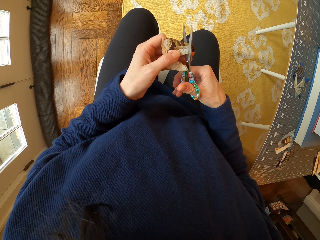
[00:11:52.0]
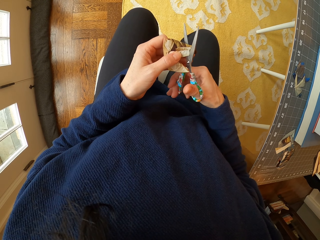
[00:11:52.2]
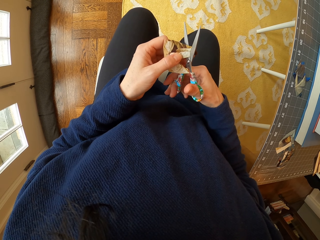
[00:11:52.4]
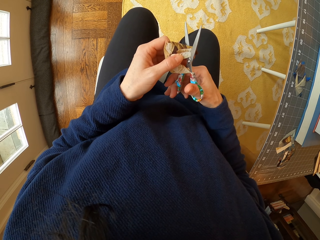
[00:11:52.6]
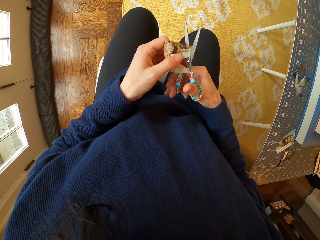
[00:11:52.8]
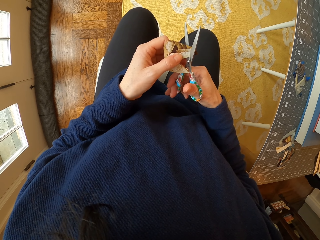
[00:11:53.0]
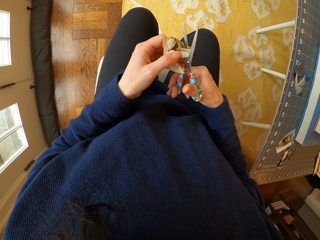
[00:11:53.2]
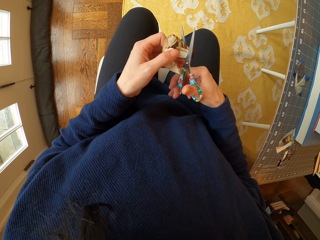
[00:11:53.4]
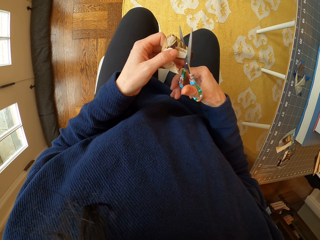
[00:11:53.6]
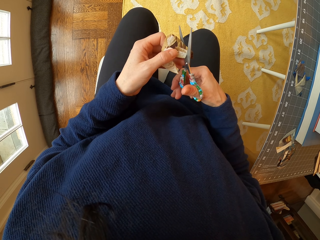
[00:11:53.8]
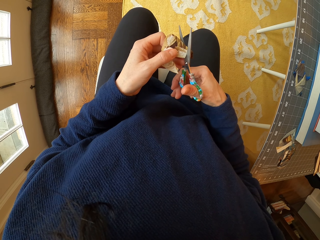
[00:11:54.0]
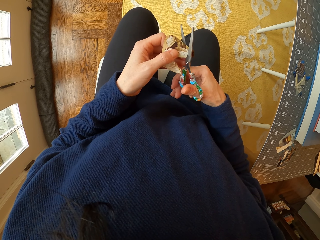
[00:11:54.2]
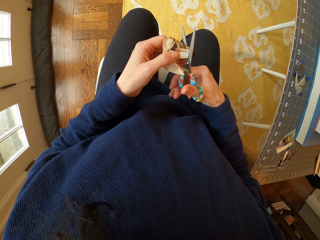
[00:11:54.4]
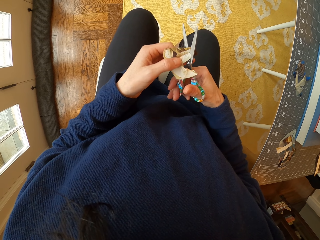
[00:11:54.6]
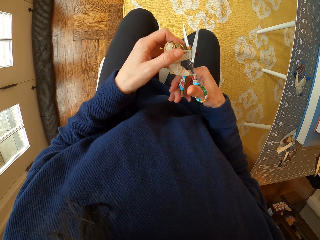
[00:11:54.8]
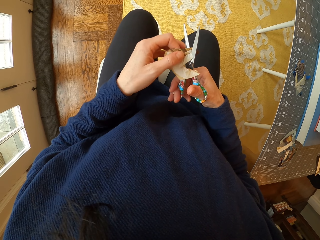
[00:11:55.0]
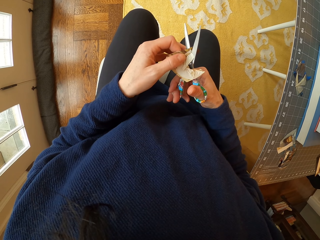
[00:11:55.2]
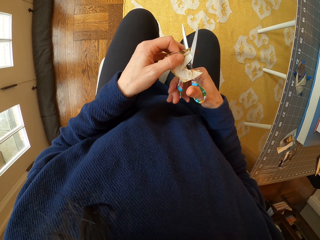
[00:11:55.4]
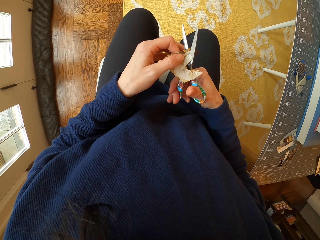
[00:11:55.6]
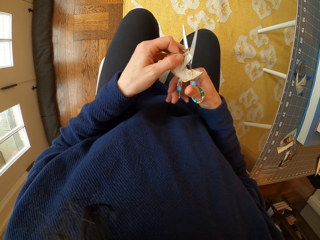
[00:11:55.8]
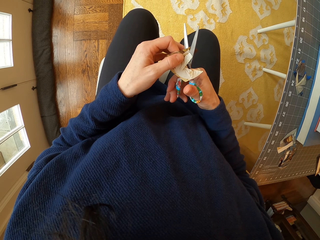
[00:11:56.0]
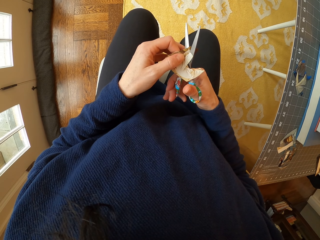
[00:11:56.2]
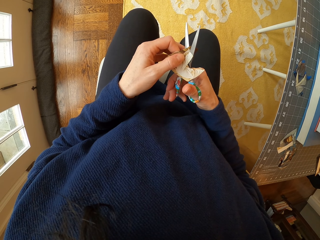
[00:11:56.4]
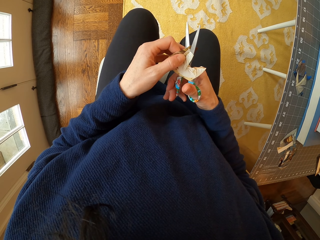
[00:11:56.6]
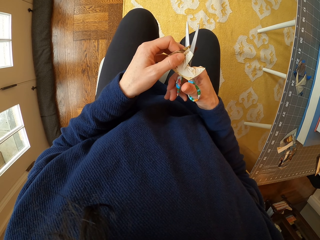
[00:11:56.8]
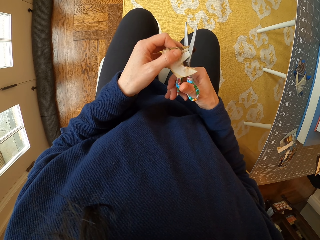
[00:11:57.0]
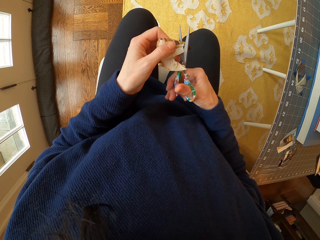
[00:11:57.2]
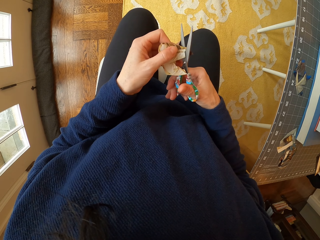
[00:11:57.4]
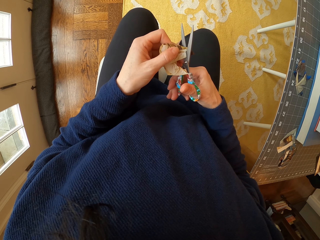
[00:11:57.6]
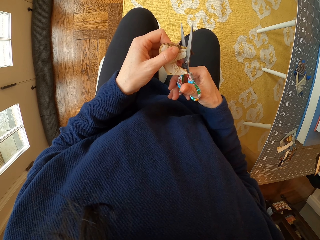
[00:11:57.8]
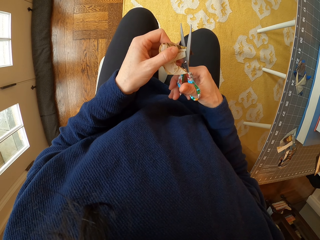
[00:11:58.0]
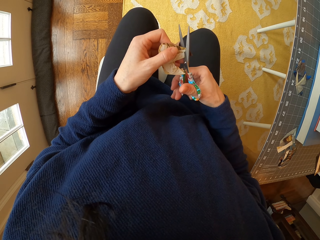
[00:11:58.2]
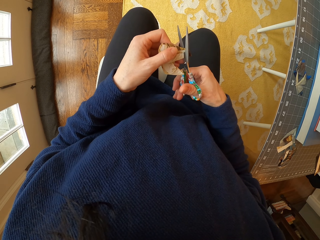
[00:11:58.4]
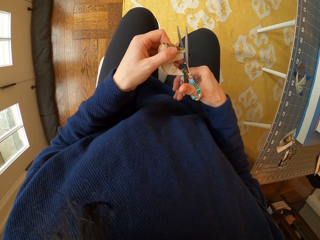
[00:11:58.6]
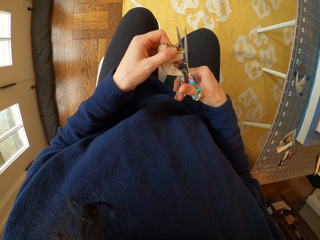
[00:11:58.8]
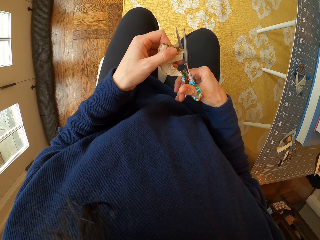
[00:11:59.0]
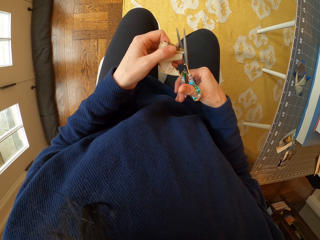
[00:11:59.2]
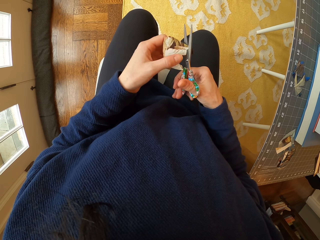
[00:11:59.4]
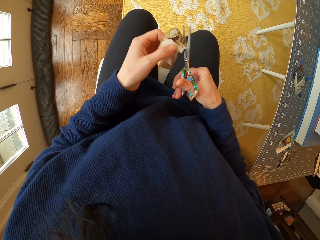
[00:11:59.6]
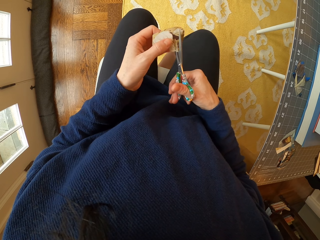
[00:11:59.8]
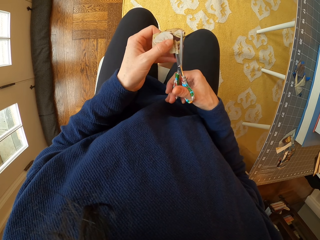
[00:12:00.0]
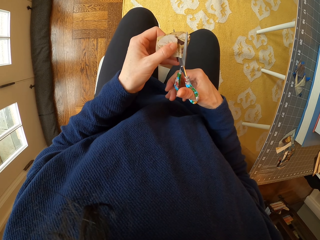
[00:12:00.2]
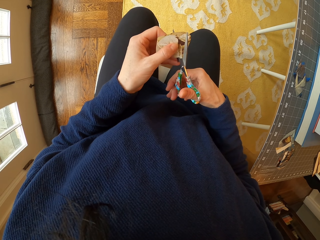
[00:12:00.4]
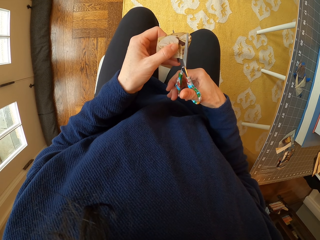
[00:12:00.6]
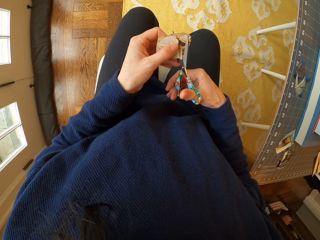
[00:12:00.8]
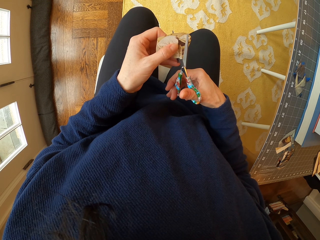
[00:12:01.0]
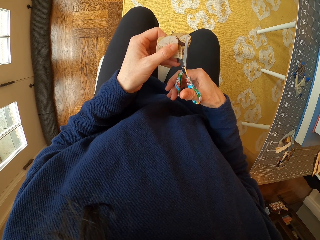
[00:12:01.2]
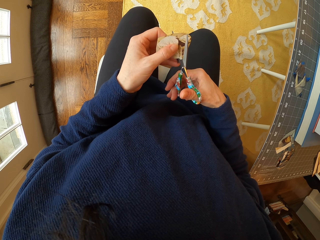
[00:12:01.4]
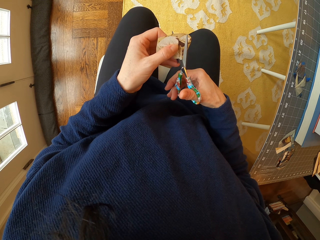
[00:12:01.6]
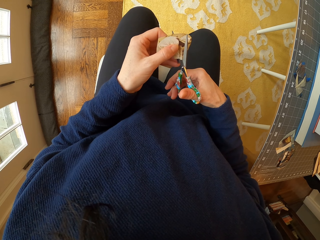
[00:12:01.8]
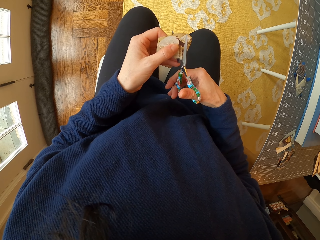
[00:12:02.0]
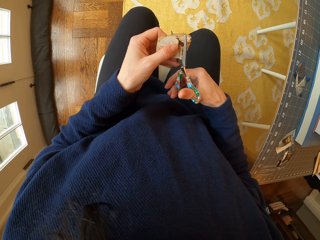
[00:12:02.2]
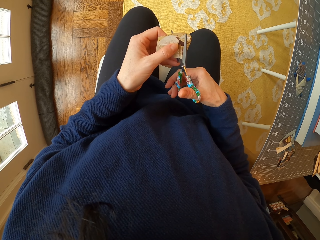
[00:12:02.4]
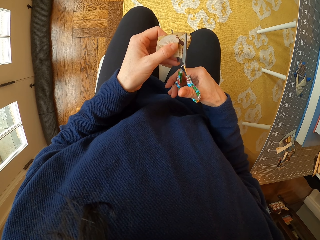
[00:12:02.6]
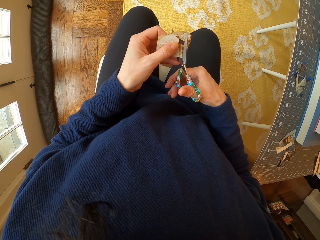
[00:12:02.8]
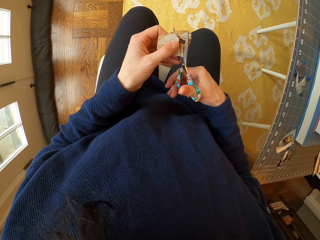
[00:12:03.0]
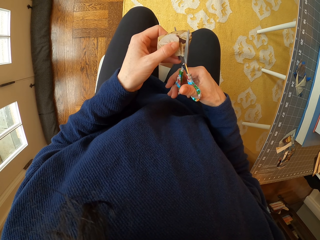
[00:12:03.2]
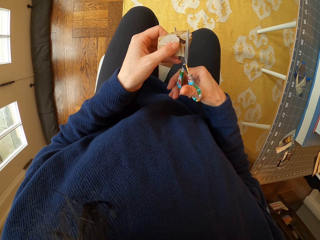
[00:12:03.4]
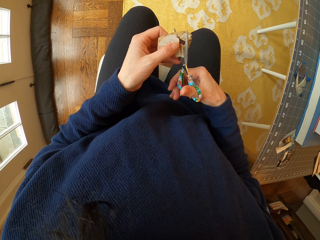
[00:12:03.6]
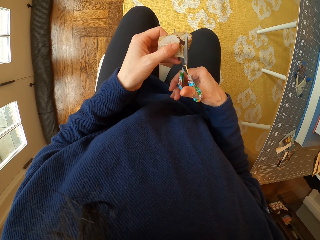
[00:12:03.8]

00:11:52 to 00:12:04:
The camera wearer adjusts the paper in the hand. They cut the paper with the scissors. They adjust the paper in the hand. They cut the paper with the scissors.

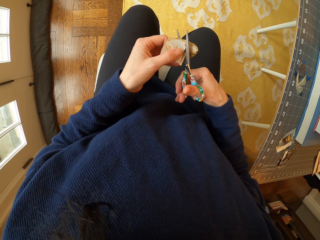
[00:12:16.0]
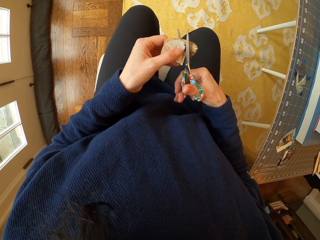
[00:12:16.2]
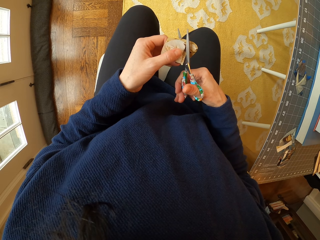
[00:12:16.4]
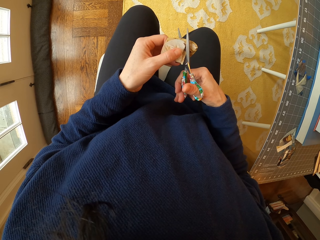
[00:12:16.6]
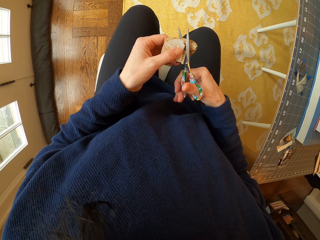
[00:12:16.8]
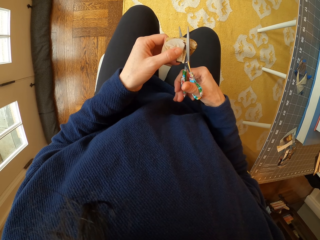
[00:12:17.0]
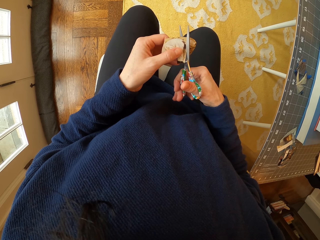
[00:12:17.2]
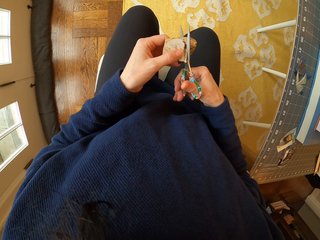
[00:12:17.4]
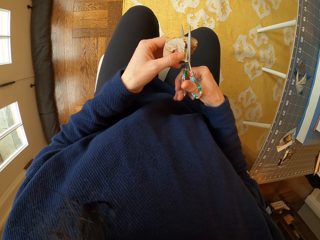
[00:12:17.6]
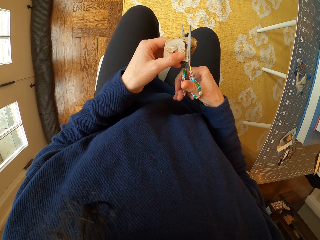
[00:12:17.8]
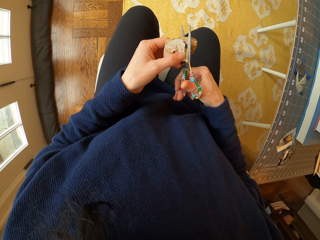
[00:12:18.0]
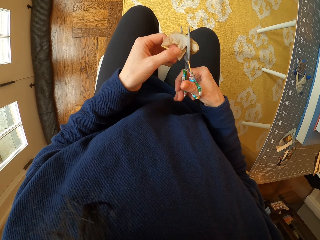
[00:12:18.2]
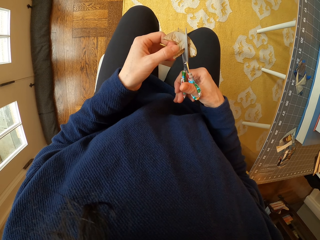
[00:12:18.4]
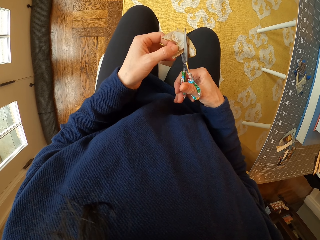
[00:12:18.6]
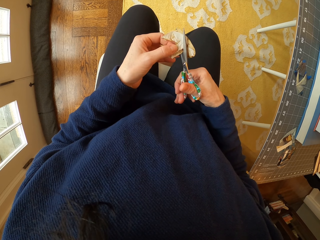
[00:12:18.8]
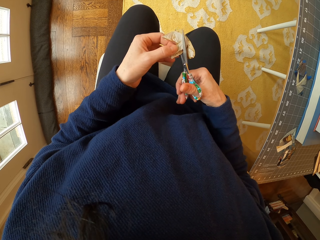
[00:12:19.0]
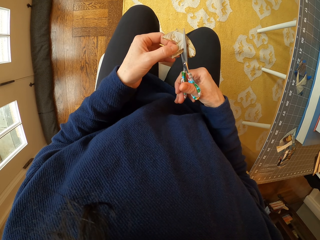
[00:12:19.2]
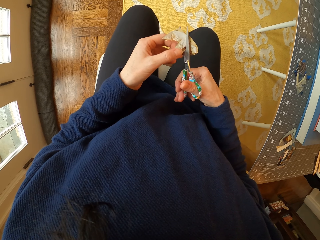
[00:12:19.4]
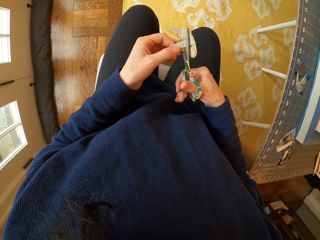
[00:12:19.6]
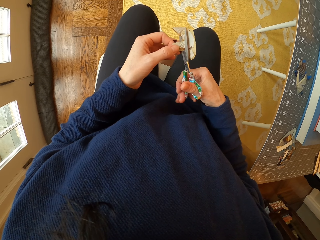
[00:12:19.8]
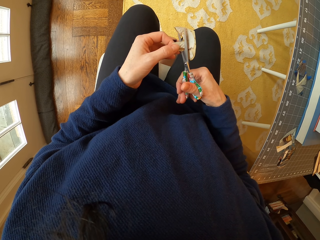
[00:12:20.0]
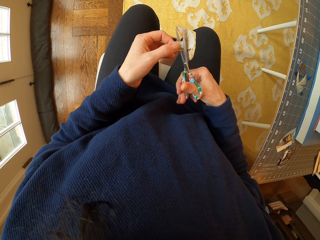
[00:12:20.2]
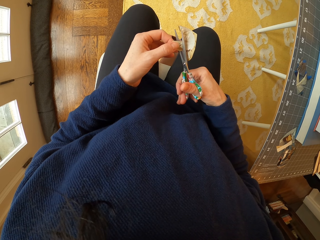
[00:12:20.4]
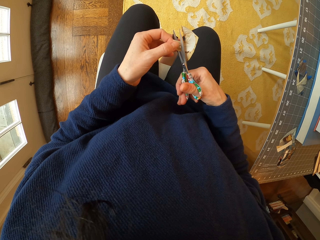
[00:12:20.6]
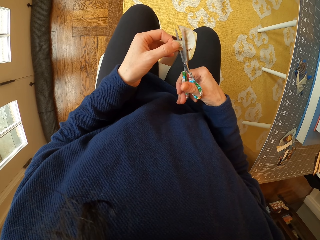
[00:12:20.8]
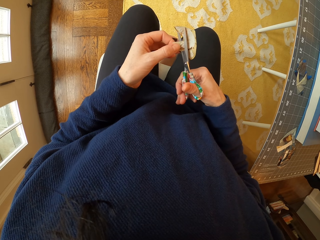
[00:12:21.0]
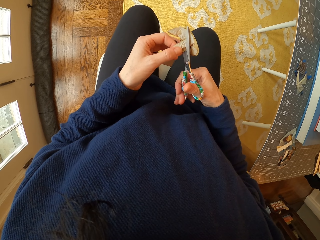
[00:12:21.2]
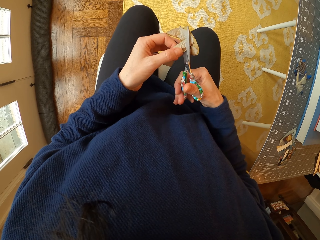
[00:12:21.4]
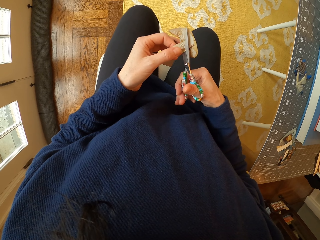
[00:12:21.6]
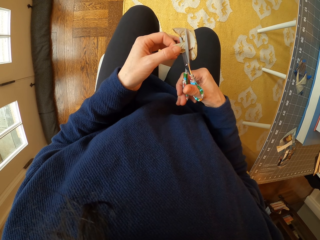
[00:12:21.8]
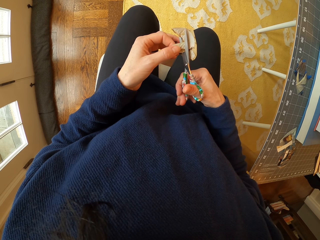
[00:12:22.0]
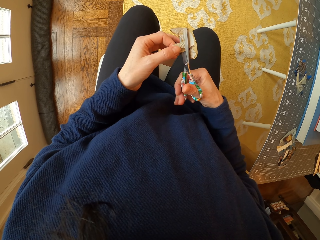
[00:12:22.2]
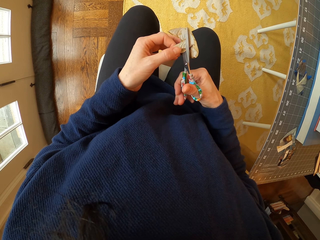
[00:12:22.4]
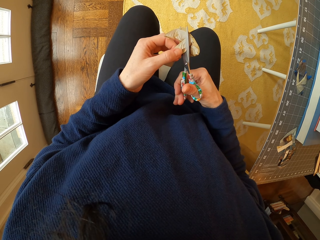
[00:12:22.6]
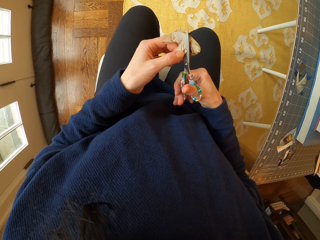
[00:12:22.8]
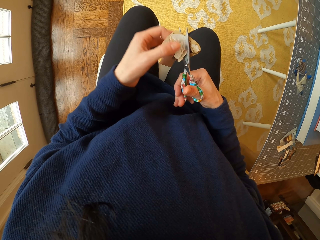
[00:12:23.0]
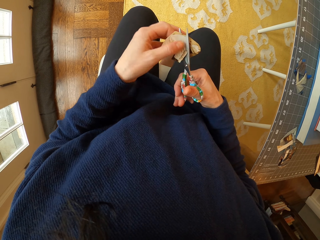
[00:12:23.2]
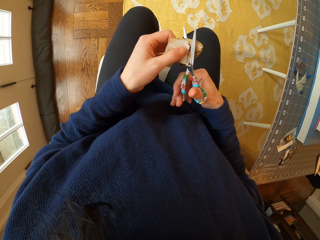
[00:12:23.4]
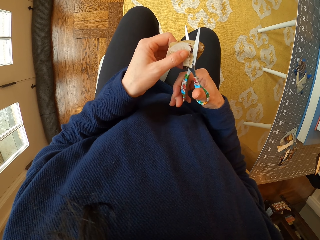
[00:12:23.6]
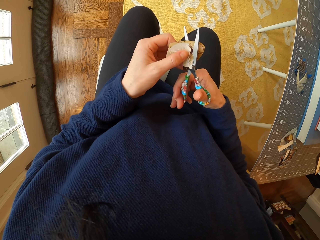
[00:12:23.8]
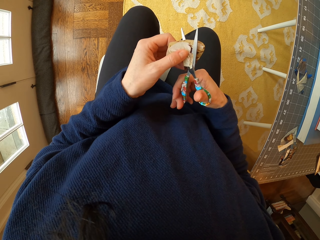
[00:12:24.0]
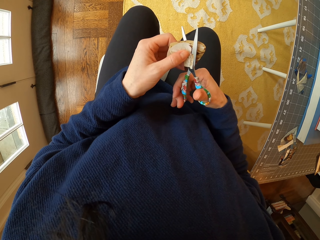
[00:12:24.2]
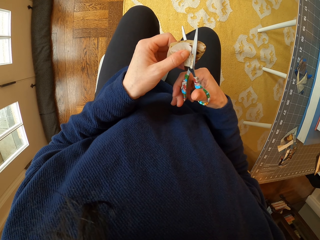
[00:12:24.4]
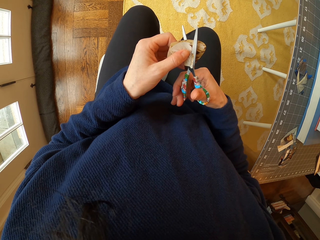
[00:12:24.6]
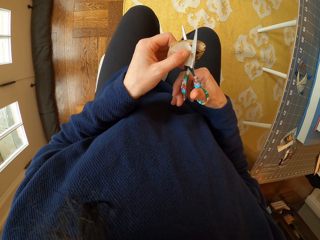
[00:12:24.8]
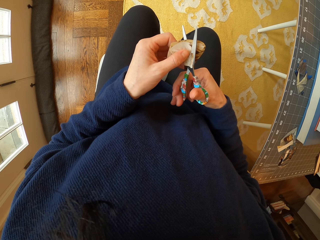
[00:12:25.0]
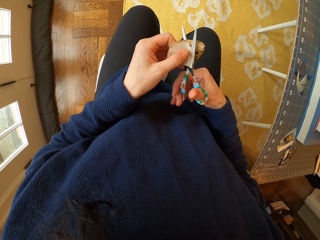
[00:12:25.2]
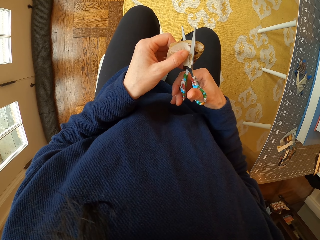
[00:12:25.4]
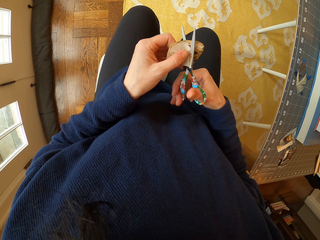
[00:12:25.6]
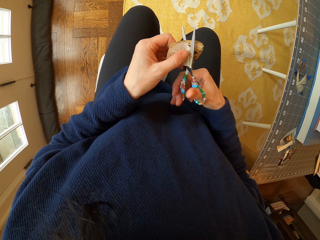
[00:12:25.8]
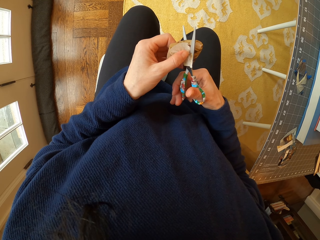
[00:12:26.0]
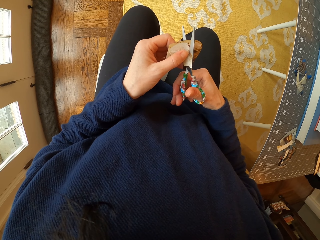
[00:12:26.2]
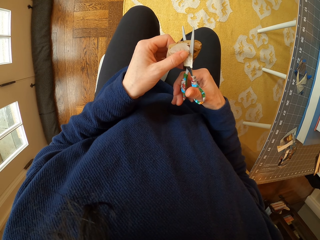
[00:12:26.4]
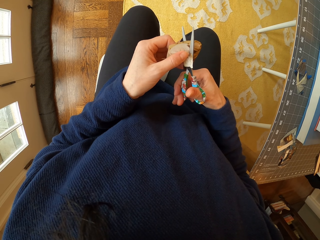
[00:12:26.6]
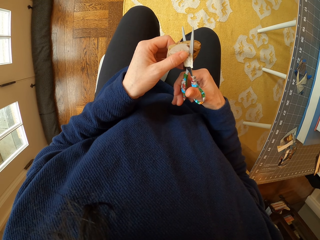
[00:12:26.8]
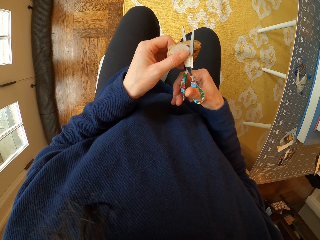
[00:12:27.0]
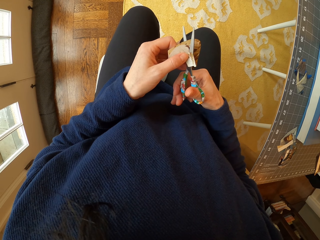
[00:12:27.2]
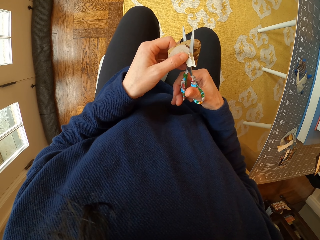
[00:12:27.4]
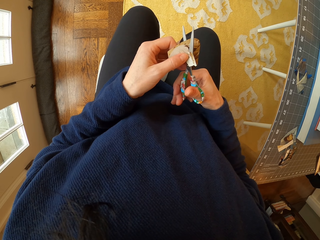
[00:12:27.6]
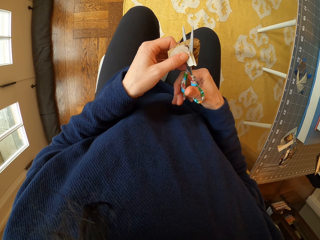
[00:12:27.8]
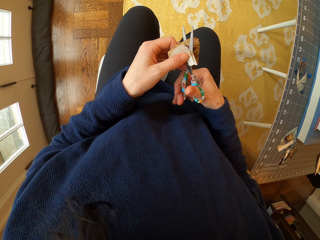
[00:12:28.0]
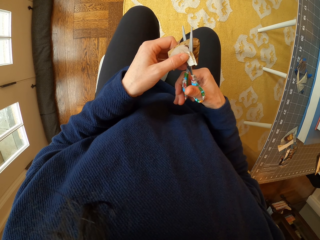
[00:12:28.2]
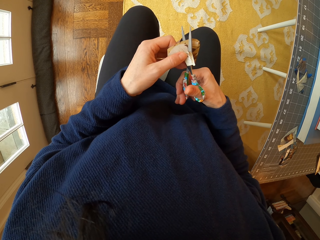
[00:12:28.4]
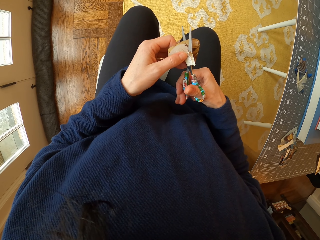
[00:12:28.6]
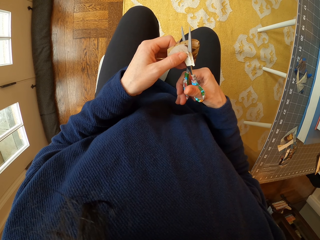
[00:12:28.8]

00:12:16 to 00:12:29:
The camera wearer adjusts the paper in the hand. They cut the paper with the scissors. They adjust the paper in the hand. They cut the paper with the scissors.
